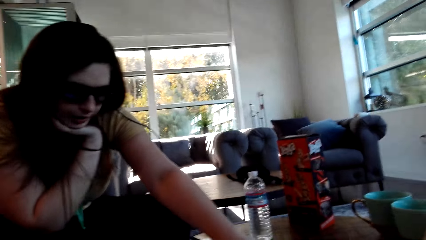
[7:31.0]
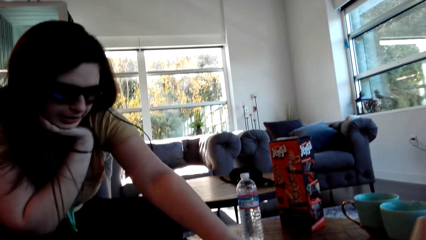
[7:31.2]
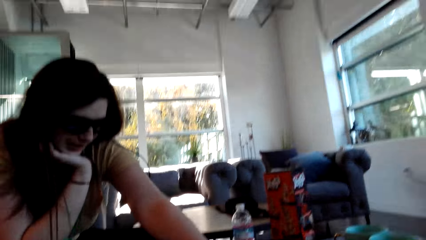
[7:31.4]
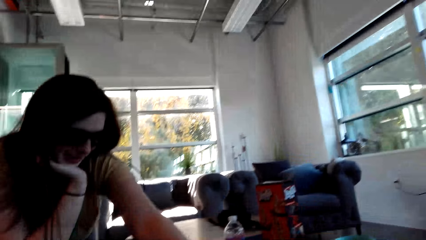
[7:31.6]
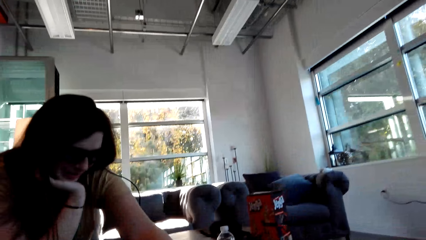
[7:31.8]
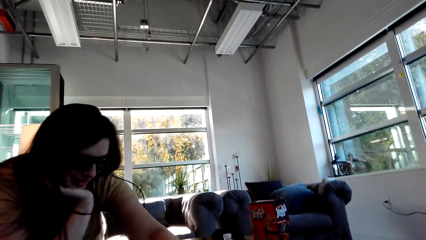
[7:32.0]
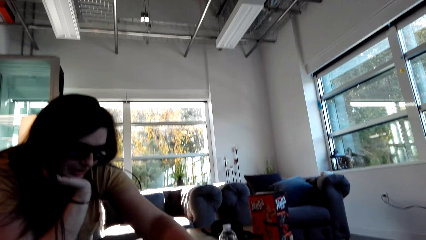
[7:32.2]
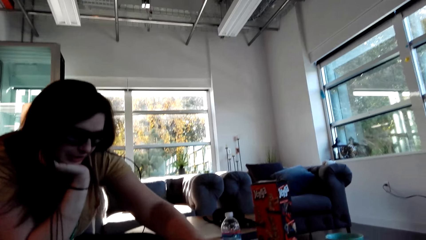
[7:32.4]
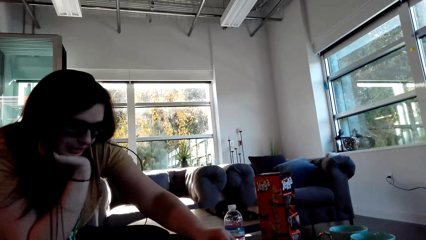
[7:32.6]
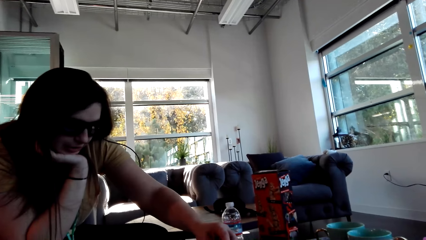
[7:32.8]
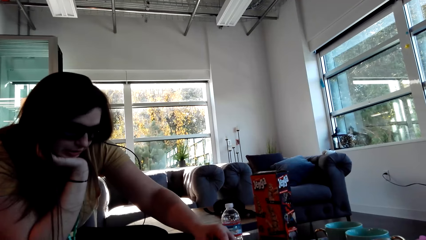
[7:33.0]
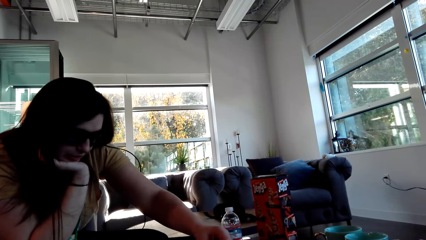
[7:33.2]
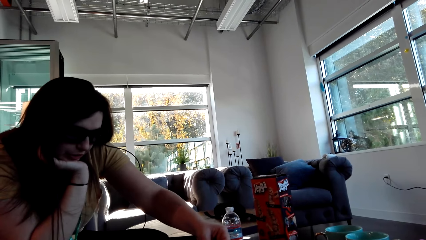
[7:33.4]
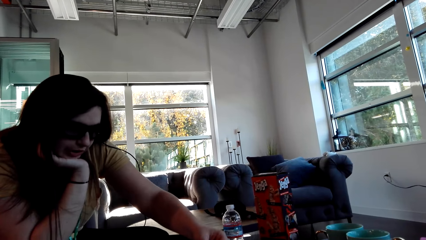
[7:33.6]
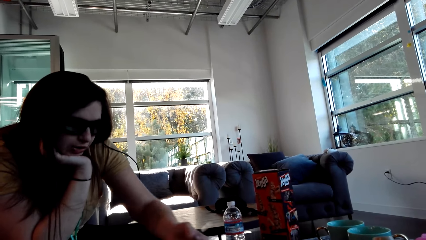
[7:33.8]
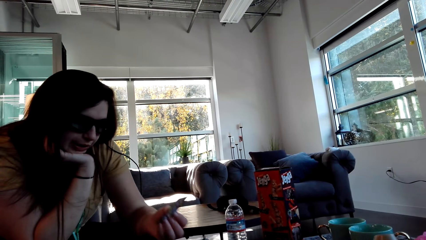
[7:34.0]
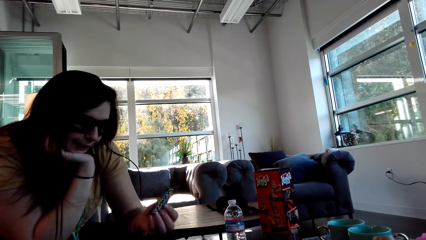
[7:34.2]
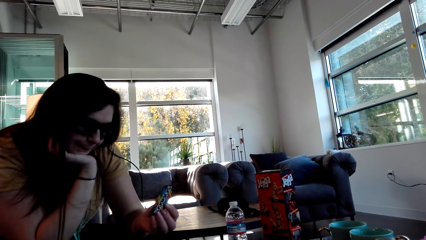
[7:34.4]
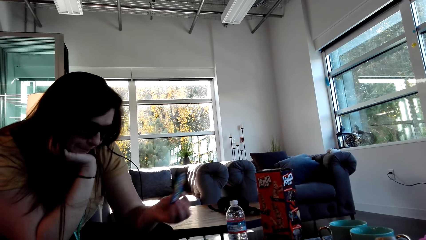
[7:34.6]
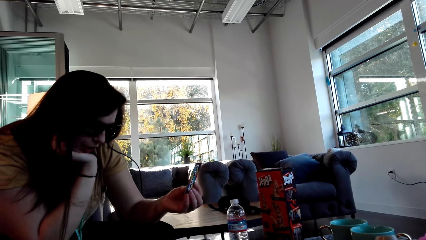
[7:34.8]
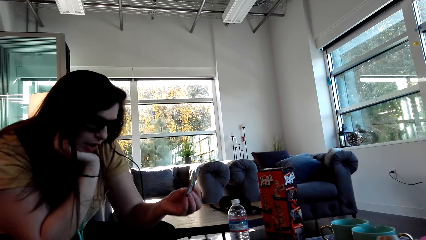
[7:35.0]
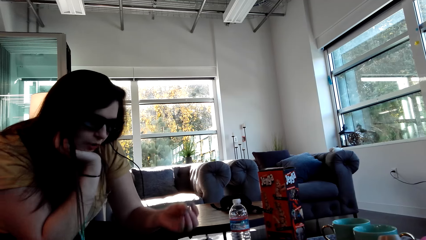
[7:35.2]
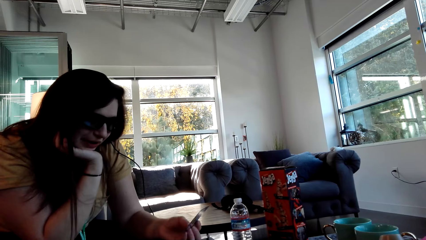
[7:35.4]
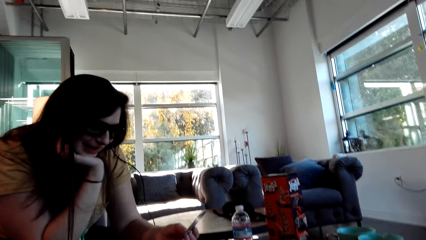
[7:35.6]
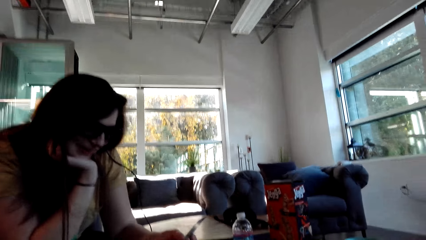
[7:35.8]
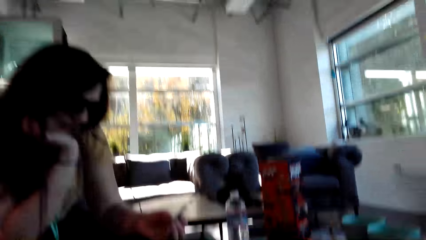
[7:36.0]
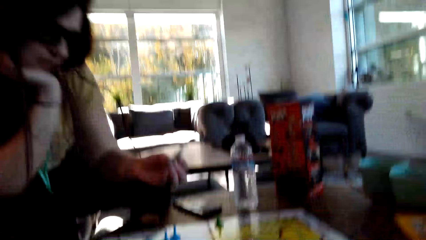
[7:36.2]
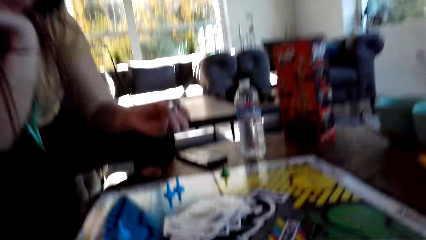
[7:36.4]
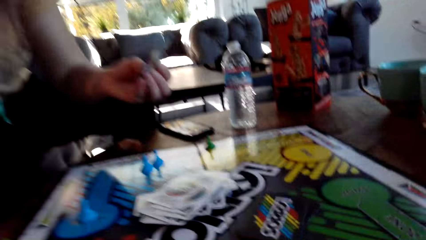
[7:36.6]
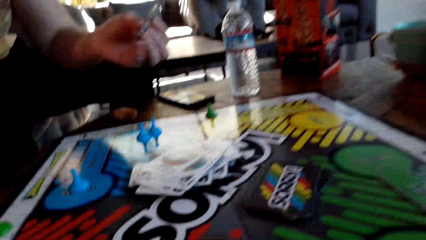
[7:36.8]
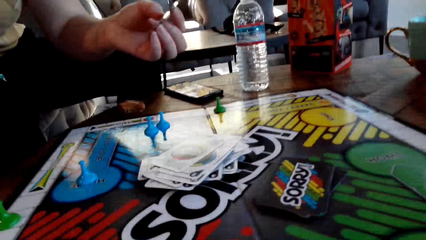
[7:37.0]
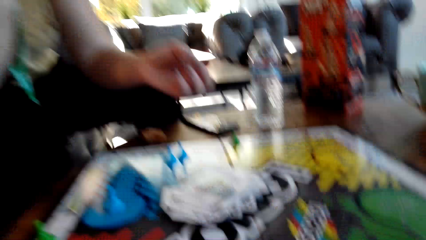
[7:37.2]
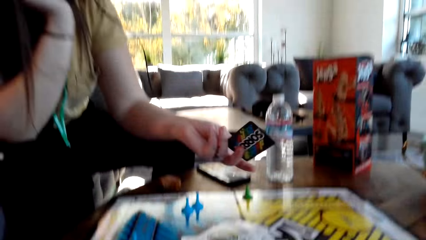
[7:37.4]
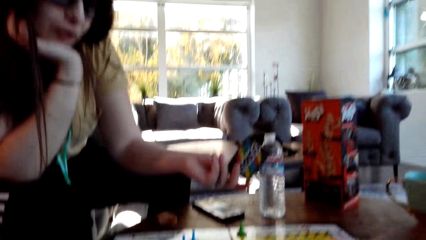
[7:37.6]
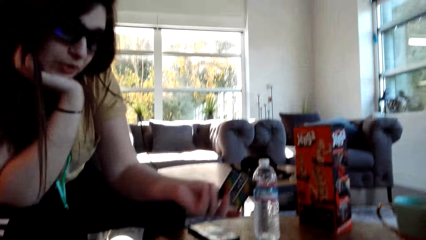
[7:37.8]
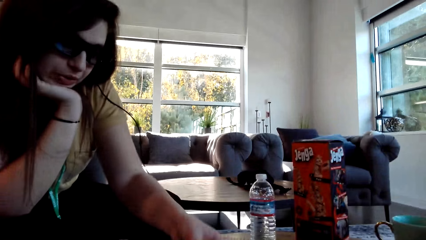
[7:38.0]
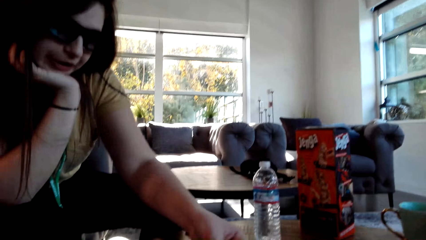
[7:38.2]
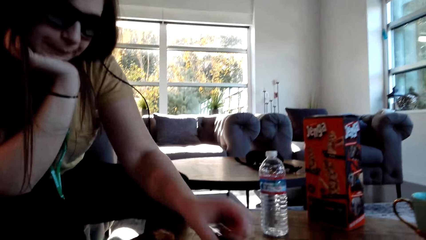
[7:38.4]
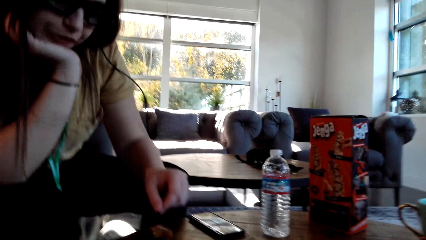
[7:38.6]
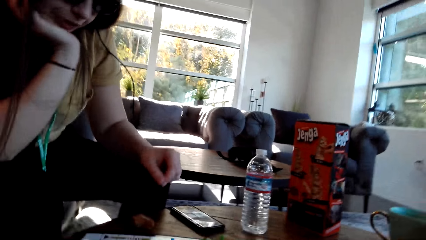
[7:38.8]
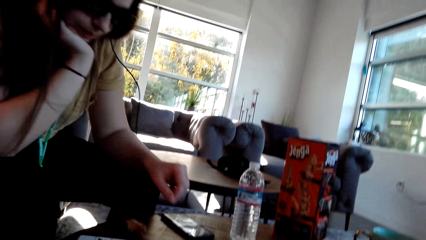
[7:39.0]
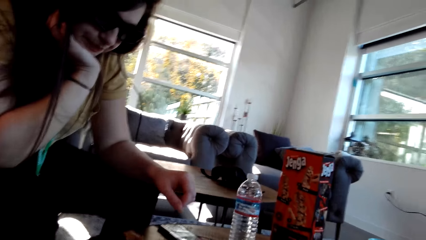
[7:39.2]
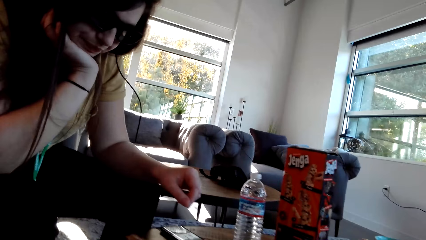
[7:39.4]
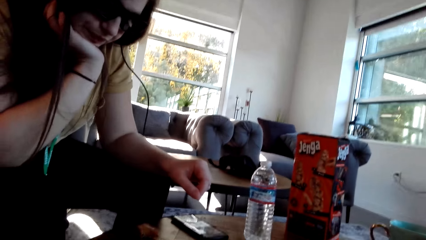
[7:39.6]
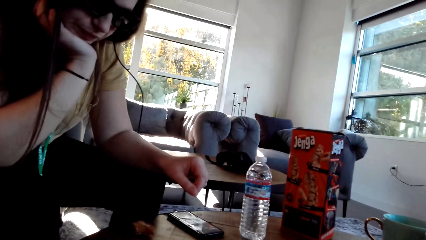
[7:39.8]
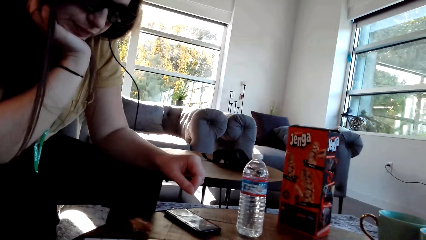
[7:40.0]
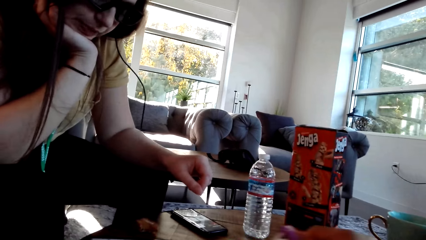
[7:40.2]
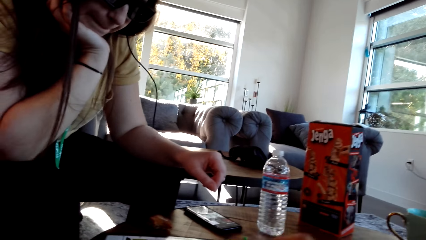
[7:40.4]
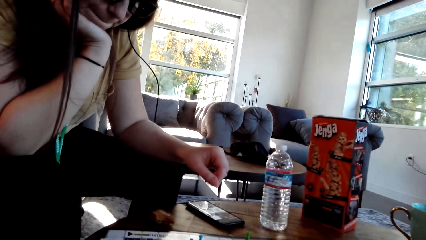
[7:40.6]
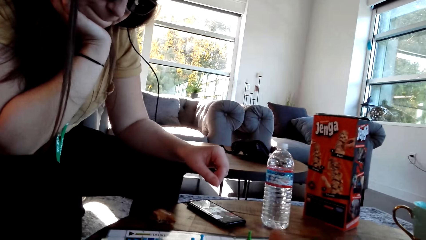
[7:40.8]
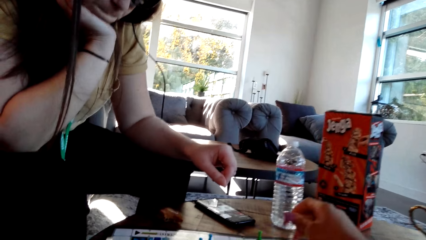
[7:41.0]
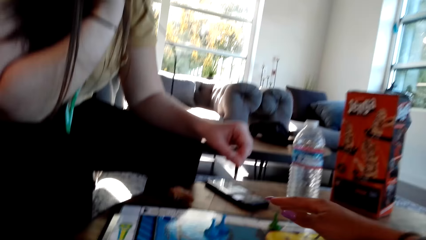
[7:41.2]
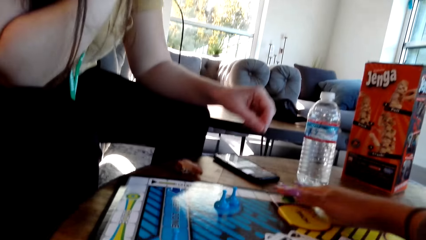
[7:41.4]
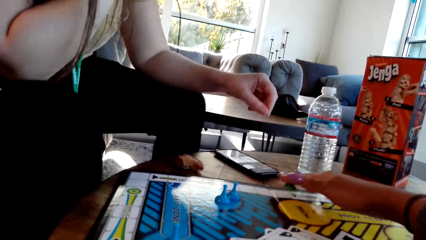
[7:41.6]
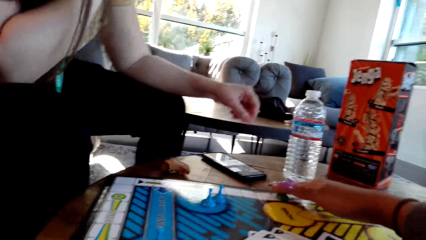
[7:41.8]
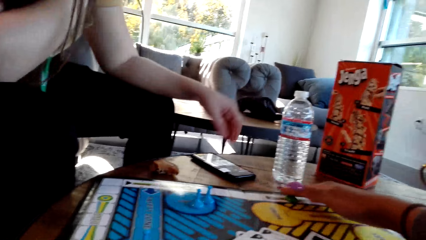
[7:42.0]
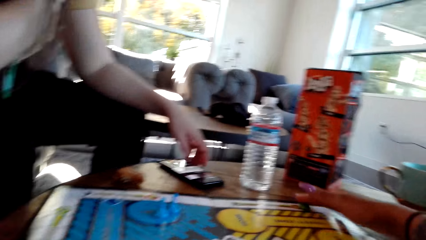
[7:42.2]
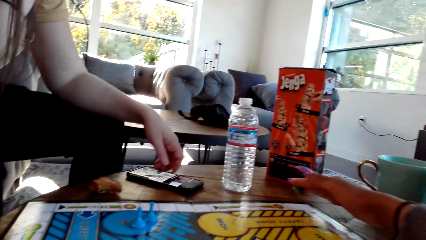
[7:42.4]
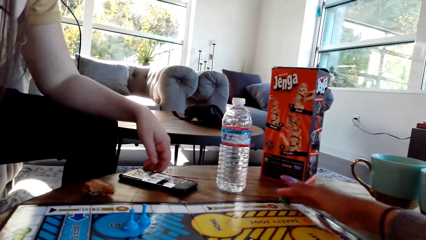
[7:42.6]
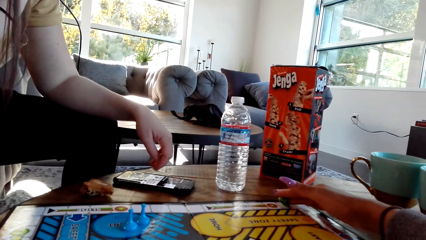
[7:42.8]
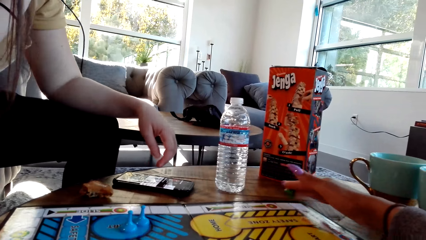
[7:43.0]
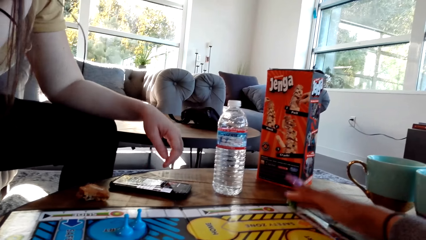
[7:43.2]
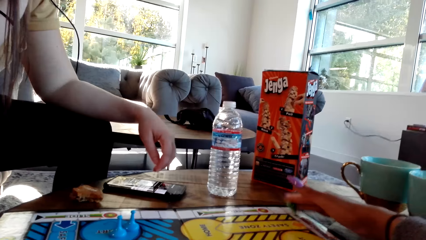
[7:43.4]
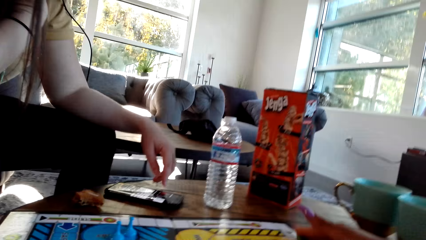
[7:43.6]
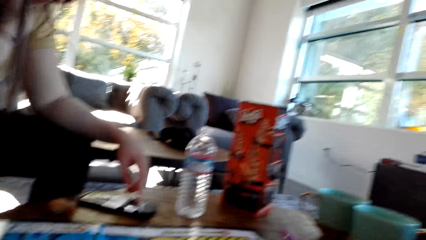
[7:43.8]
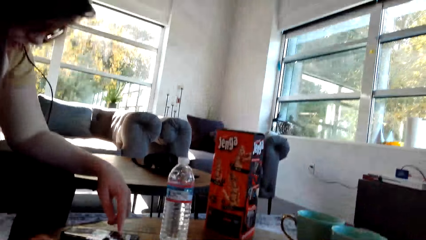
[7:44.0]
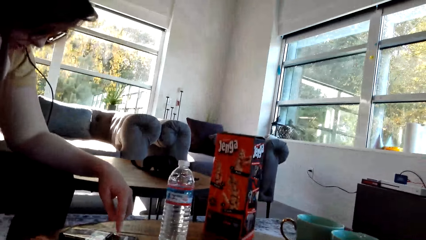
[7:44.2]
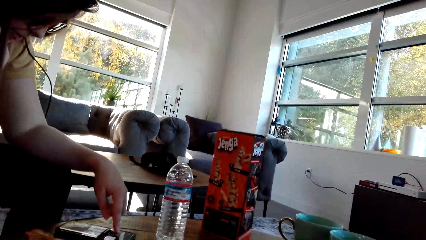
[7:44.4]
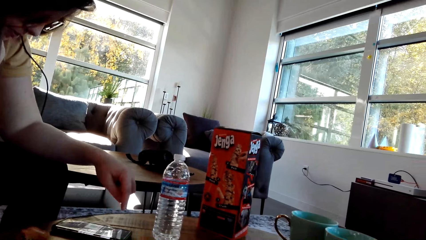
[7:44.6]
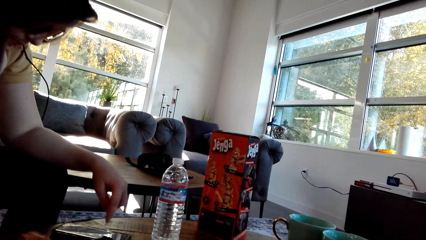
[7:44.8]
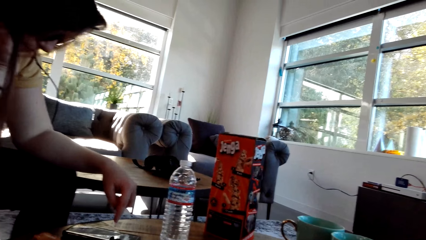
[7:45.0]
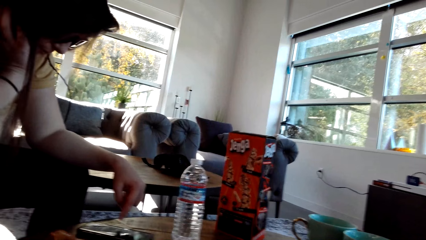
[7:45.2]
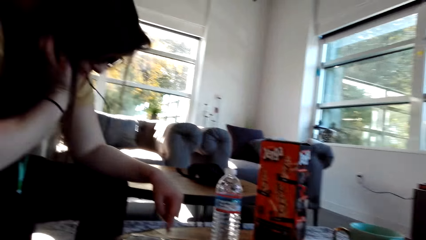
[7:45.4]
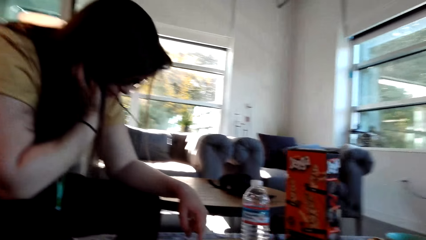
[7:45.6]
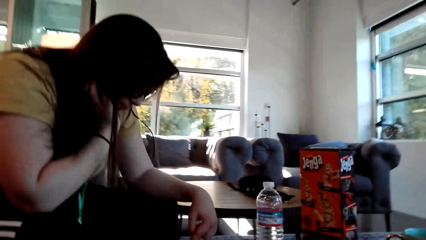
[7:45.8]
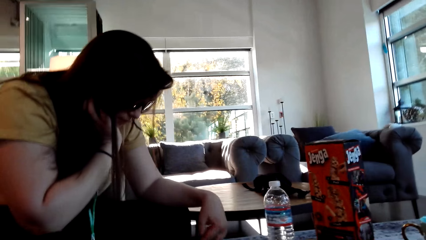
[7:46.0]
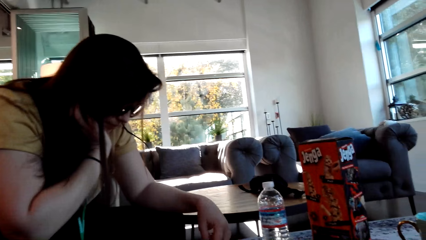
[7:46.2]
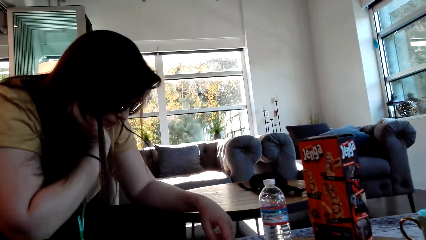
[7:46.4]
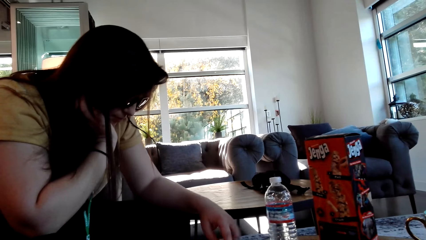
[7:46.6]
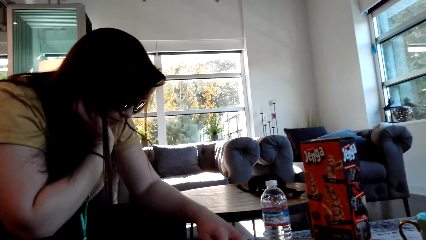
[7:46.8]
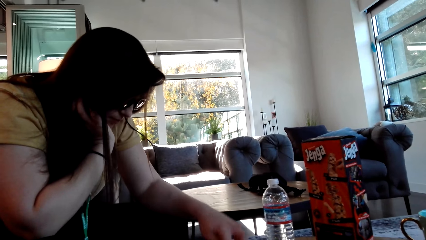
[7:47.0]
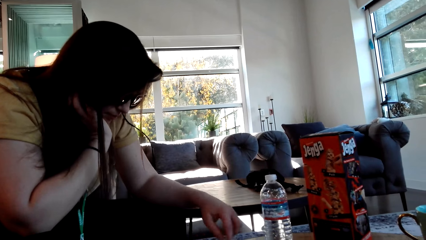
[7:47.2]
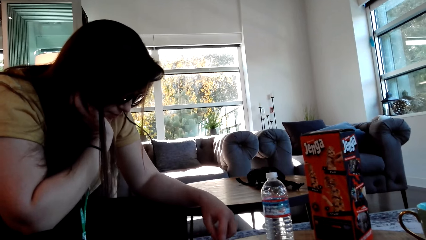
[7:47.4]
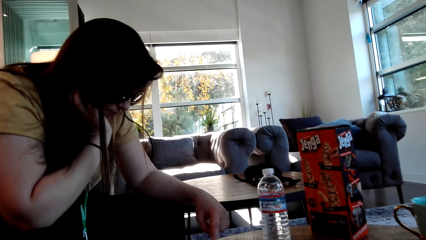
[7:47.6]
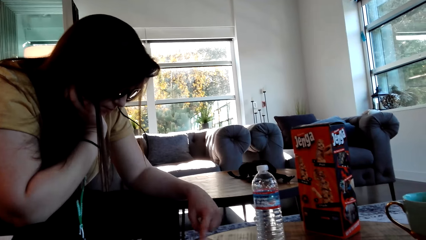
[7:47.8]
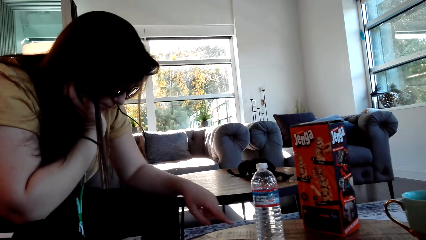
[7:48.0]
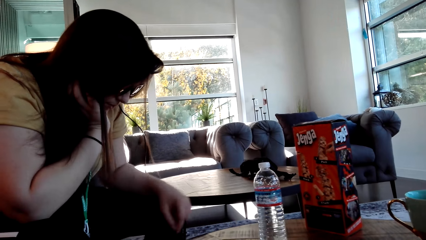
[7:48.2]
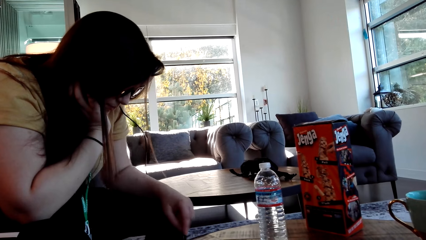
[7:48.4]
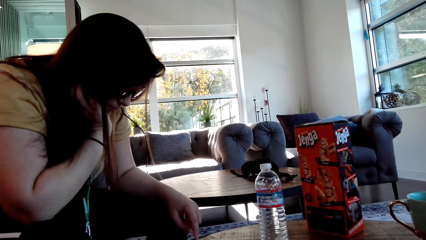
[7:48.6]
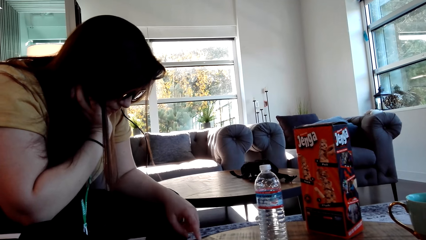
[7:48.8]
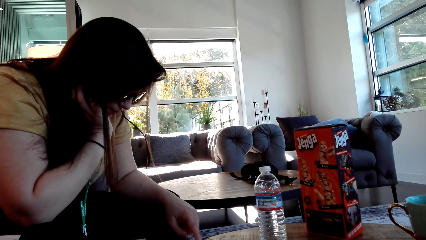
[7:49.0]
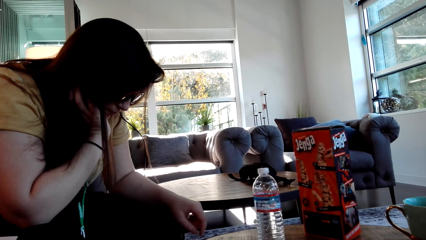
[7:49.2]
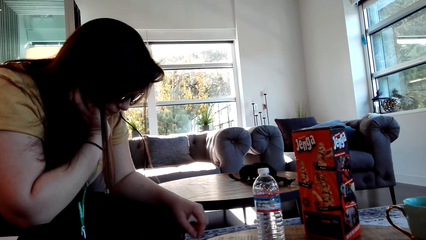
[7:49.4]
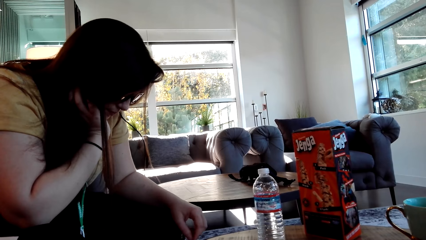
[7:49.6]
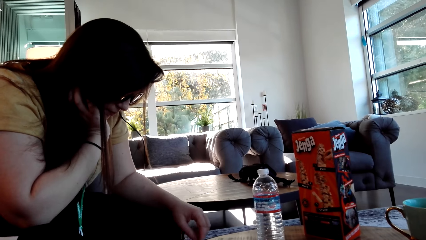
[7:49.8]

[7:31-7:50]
A woman picks a card and puts the card on the board. The camera wearer picks the game pin on the table. They move a pawn. The woman operates a phone. The woman plays the Sorry game.
